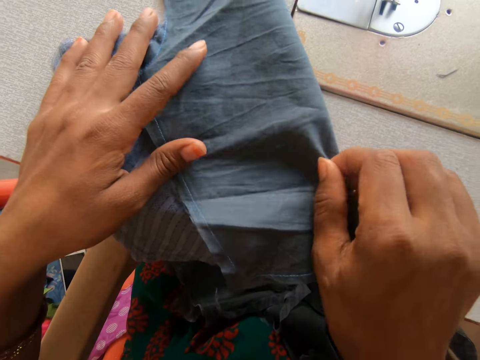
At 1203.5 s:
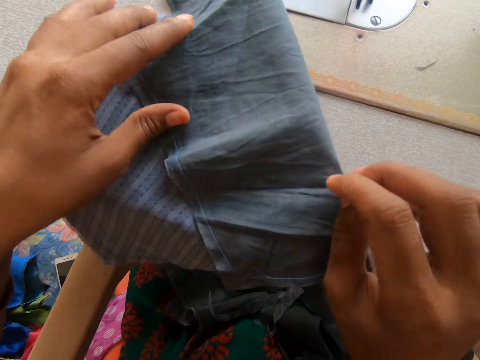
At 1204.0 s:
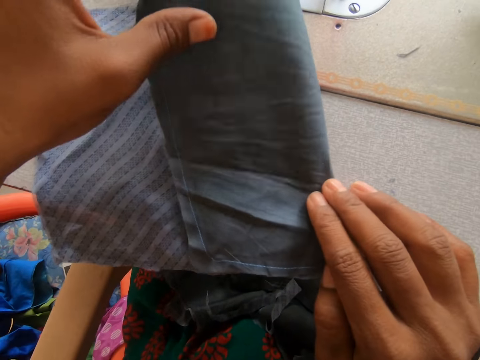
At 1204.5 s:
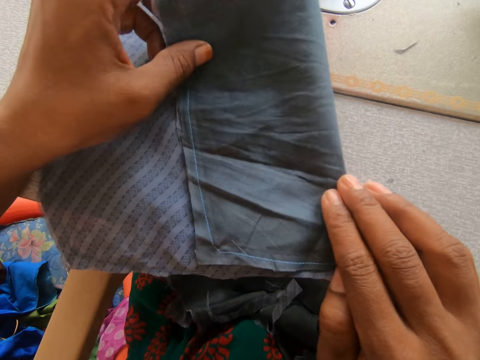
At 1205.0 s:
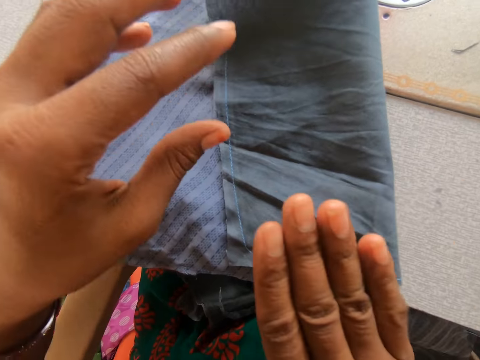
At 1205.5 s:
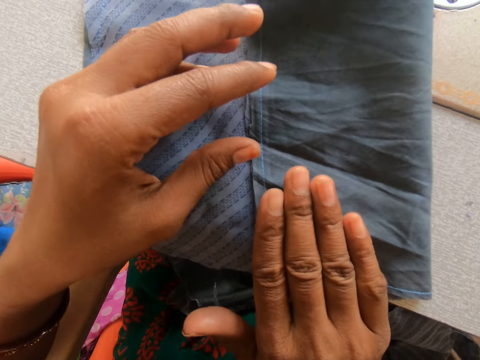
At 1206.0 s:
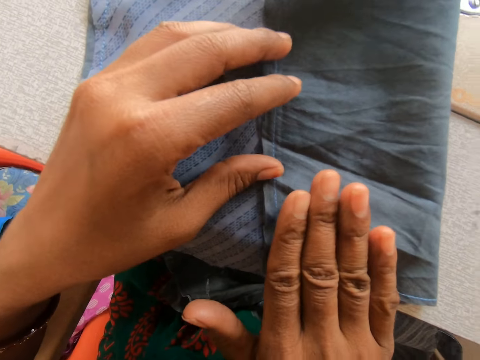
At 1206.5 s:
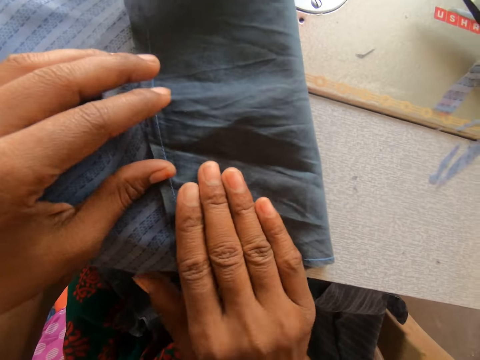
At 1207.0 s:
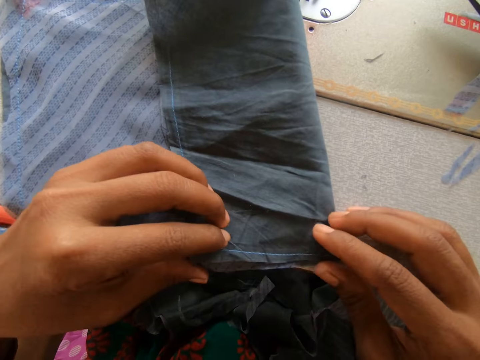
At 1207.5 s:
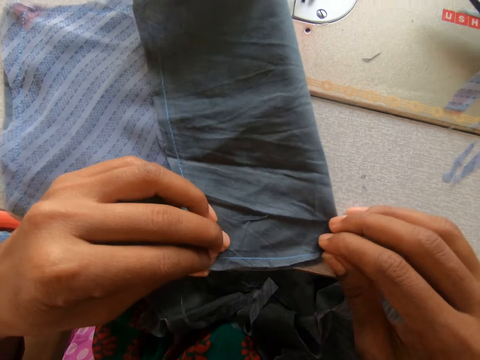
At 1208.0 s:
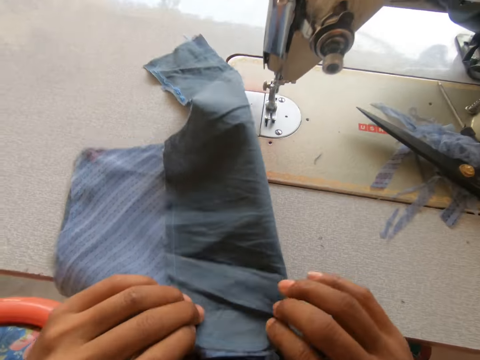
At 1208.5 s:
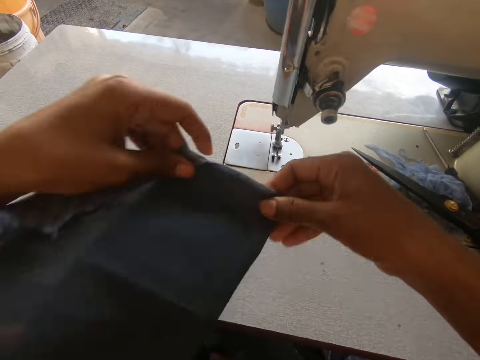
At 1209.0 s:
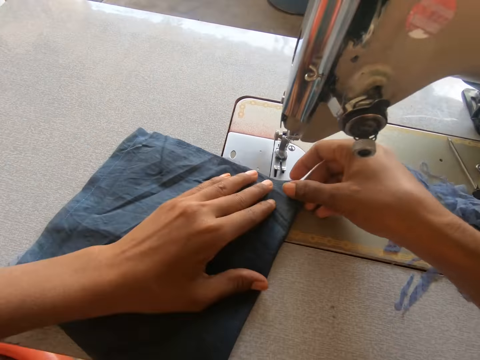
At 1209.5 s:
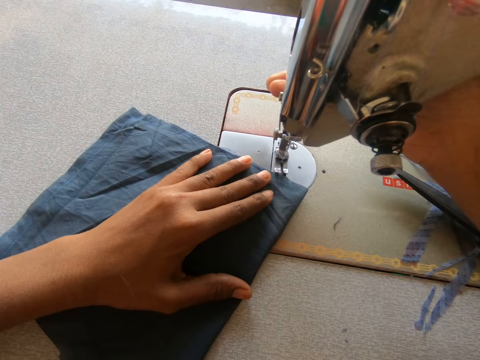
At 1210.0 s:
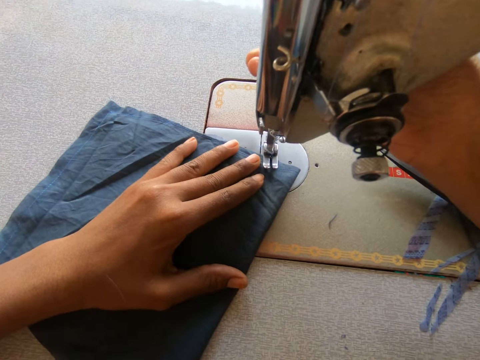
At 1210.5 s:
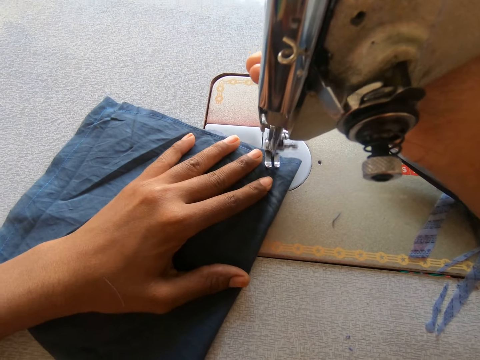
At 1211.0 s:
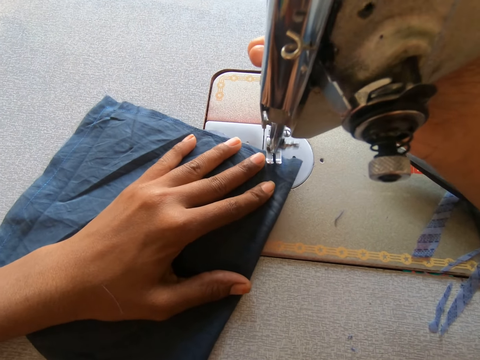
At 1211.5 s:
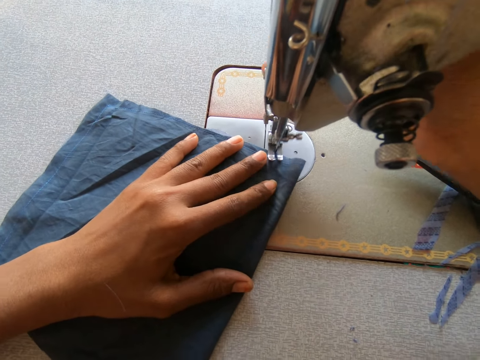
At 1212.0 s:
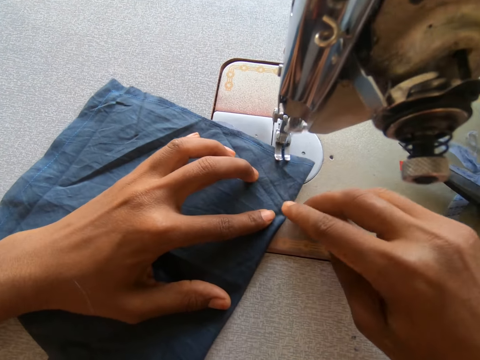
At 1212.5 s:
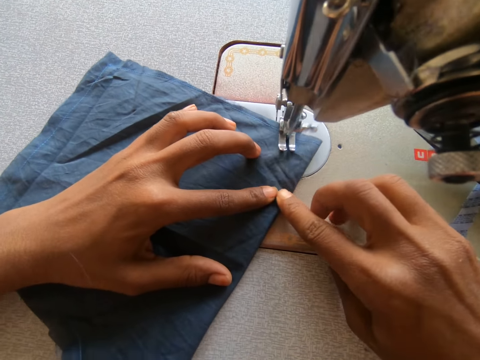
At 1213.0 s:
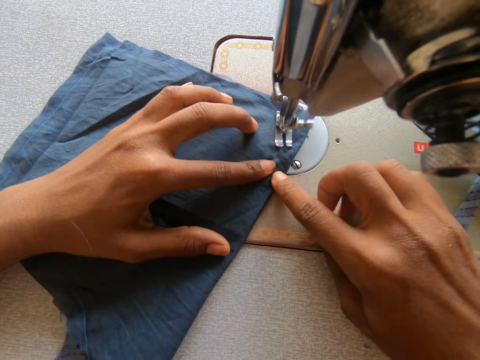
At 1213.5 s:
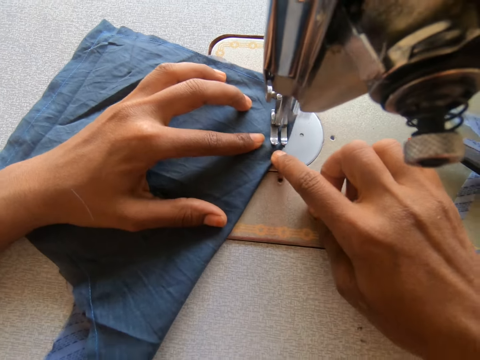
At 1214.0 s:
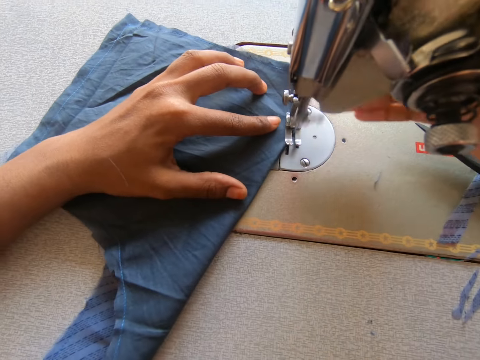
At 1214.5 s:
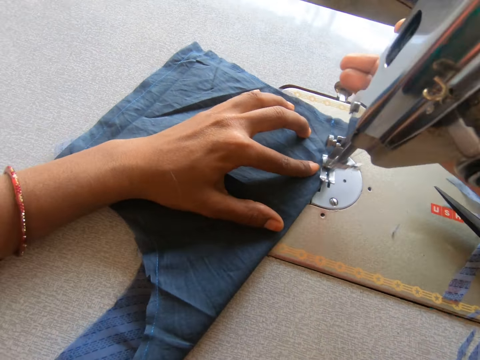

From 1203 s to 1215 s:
The camera wearer turns the piece of cloth. They press the pressure bar lifter. They sew the piece of cloth with a sewing machine.

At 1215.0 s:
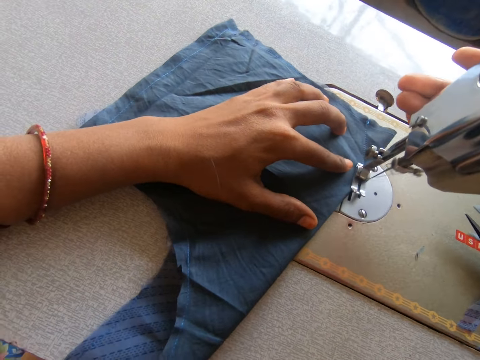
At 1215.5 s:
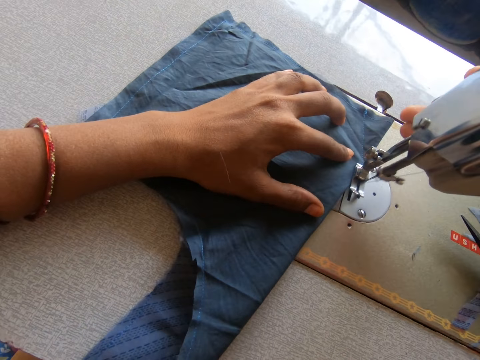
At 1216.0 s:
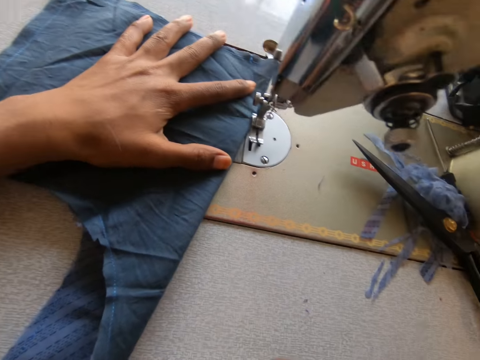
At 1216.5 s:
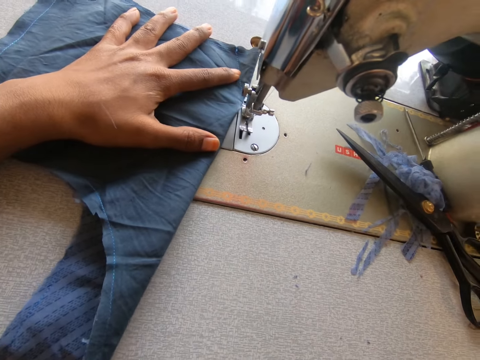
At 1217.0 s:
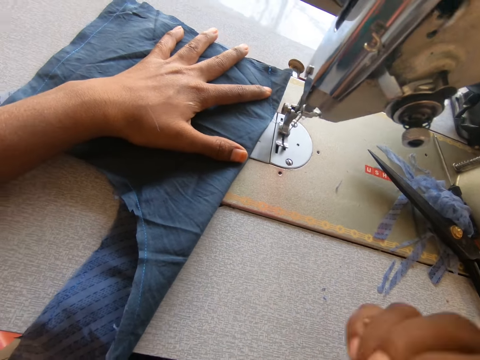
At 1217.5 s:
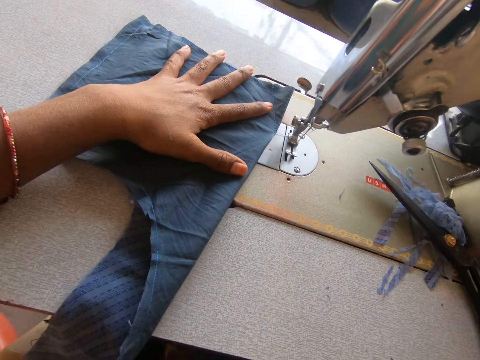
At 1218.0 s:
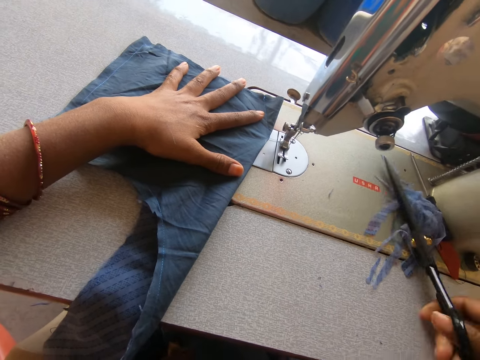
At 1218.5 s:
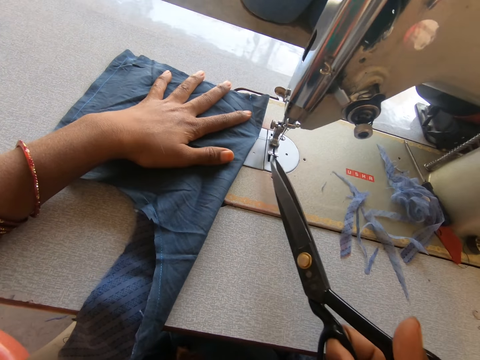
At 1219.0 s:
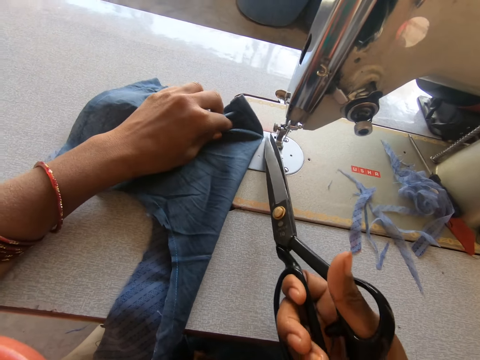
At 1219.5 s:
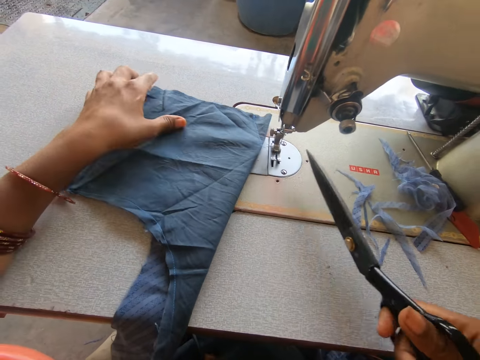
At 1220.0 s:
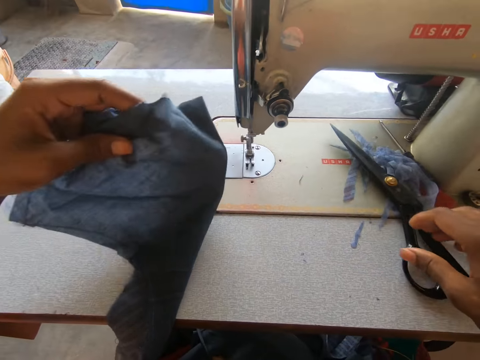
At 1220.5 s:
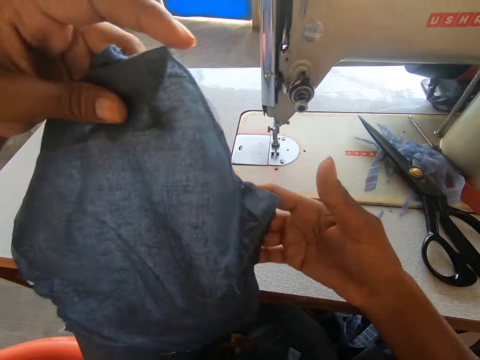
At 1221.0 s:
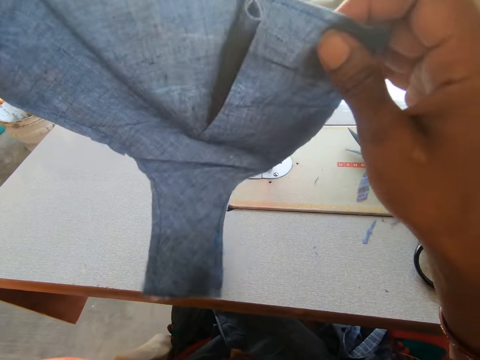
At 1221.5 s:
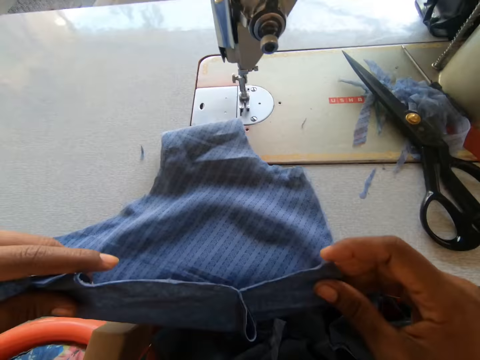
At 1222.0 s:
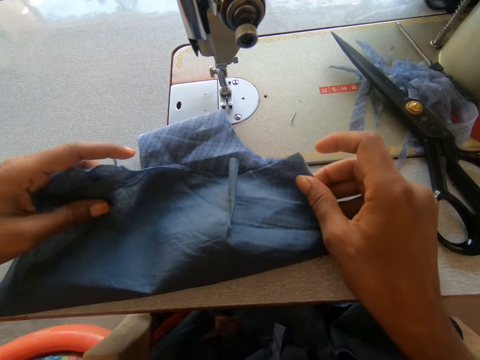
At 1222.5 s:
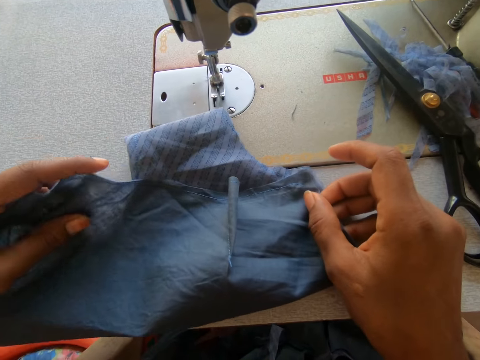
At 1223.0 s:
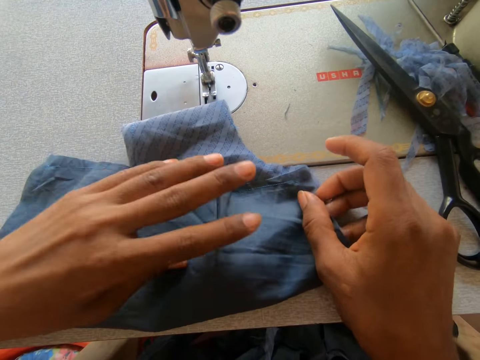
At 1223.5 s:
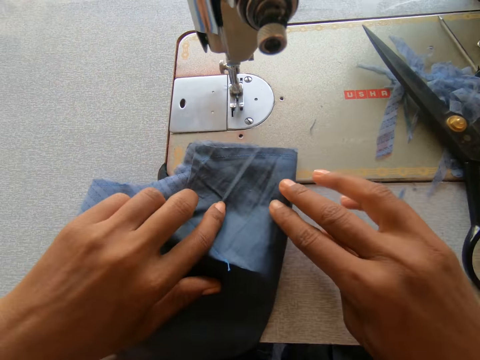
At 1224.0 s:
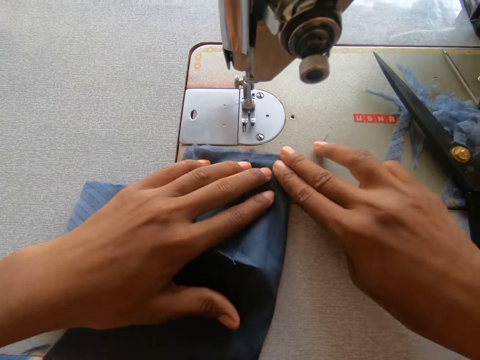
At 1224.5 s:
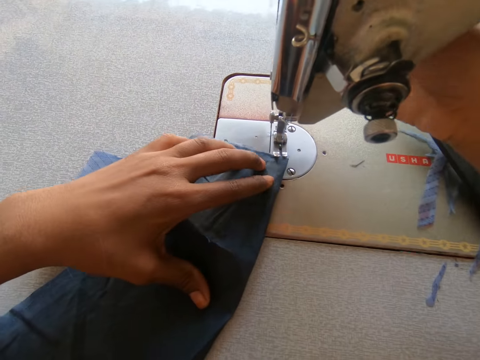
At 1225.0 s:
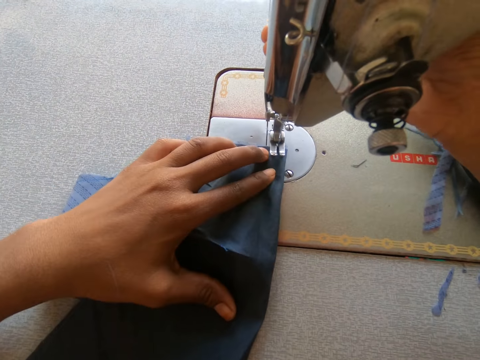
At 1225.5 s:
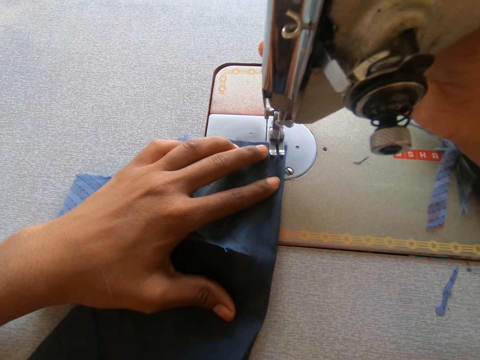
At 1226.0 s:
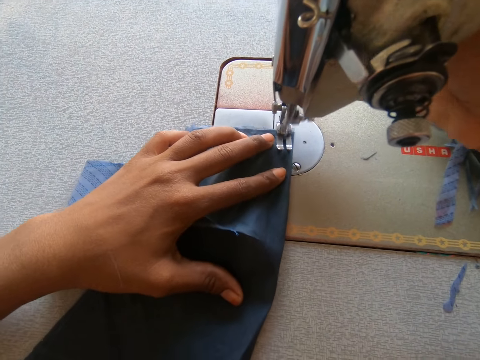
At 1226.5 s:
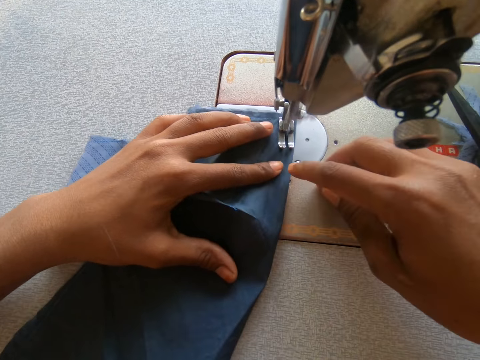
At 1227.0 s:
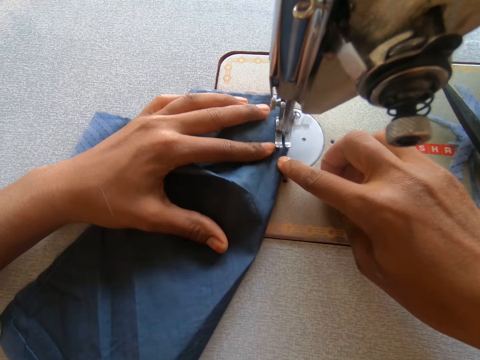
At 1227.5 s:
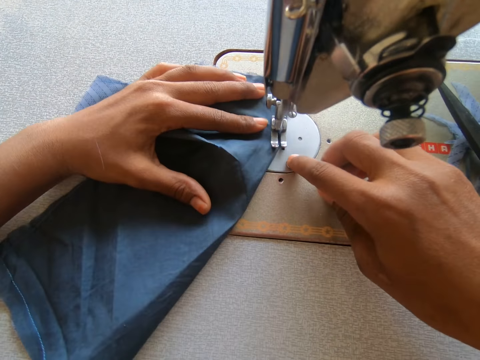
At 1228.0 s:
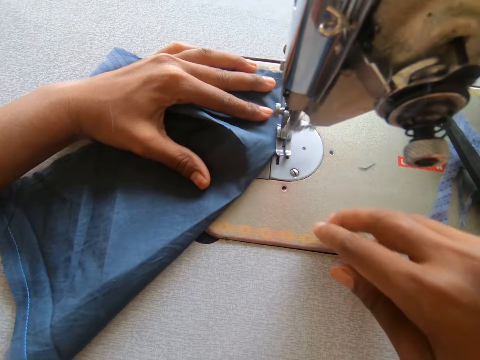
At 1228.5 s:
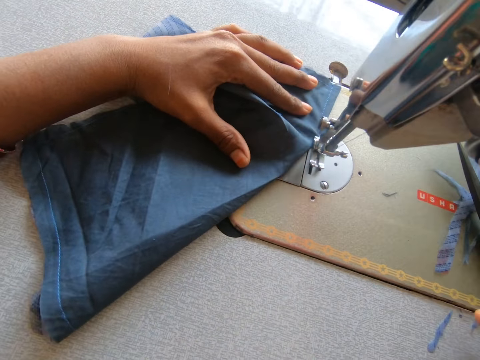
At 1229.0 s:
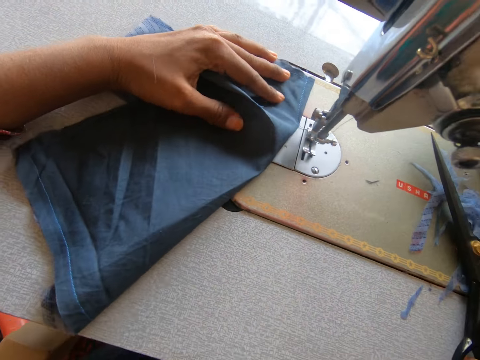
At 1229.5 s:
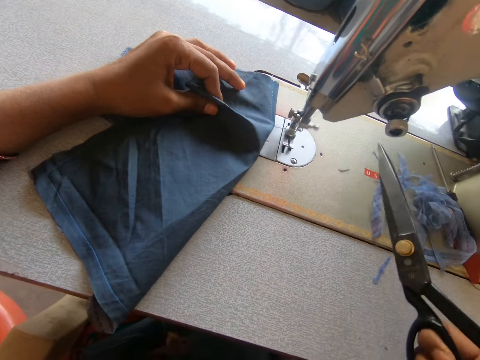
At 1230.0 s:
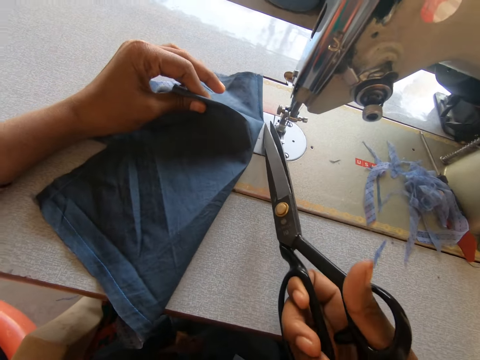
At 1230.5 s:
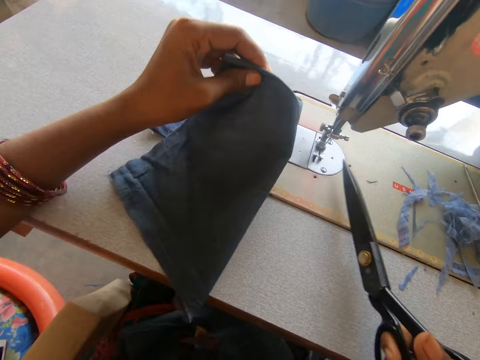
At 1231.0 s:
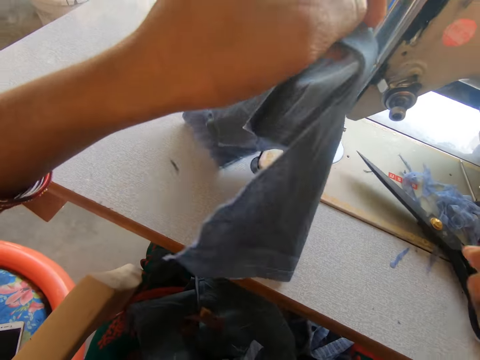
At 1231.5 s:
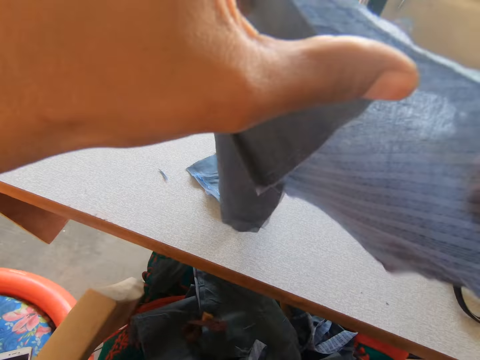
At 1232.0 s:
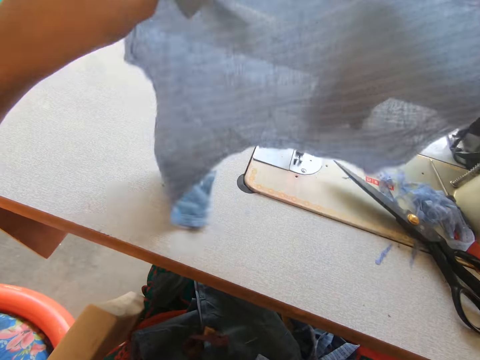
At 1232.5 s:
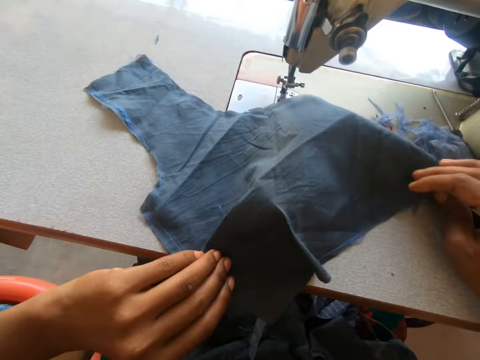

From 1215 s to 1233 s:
The camera wearer takes the scissors. They cut the thread with the scissors. They put down the scissors. They lift up the piece of cloth. They put down the piece of cloth. They look at the piece of cloth. They turn the piece of cloth. They press the pressure bar lifter. They sew the piece of cloth with a sewing machine. They take the scissors. They cut the thread with the scissors. They put down the scissors.
